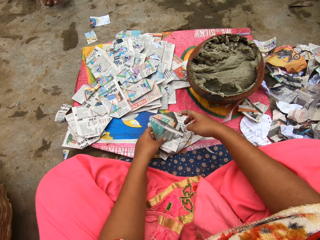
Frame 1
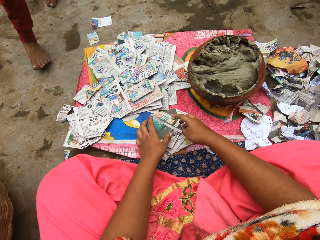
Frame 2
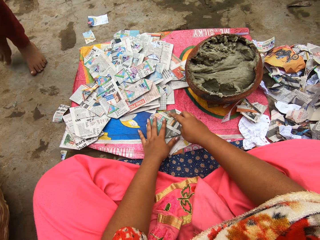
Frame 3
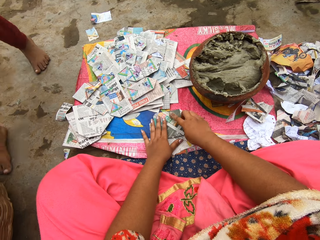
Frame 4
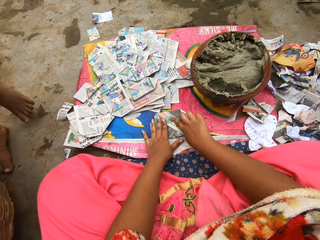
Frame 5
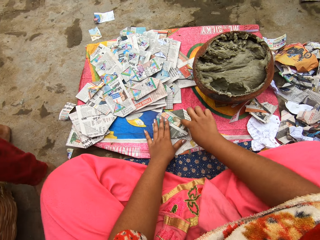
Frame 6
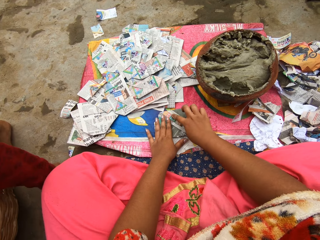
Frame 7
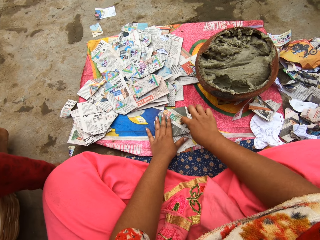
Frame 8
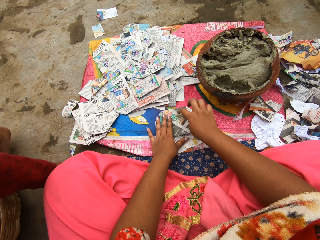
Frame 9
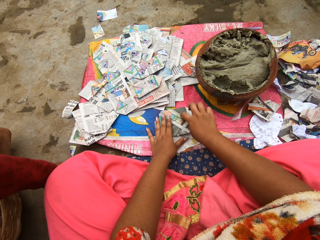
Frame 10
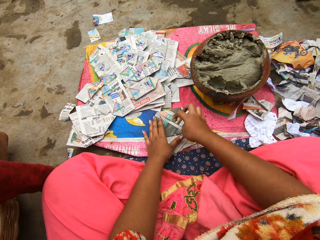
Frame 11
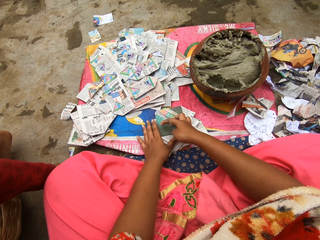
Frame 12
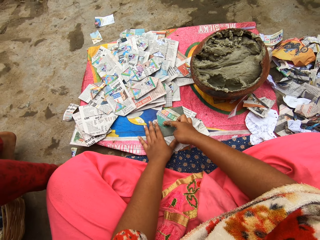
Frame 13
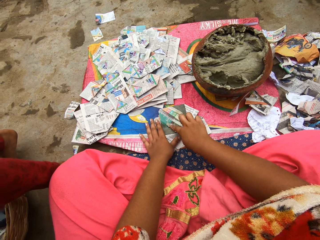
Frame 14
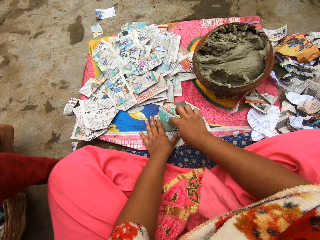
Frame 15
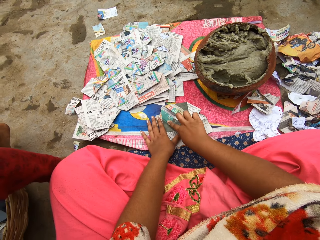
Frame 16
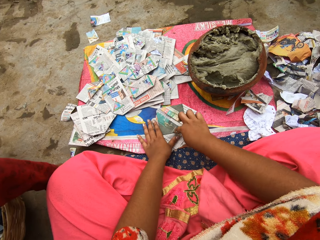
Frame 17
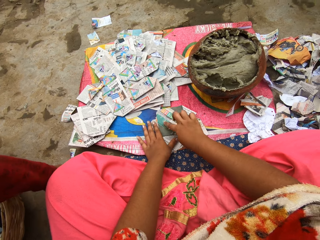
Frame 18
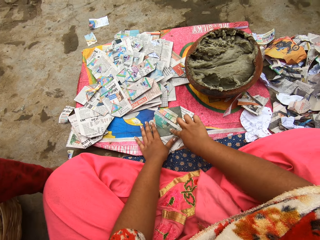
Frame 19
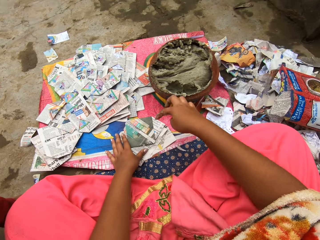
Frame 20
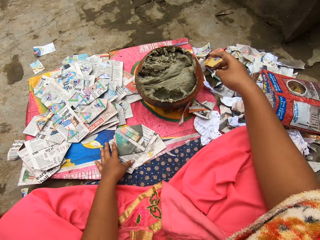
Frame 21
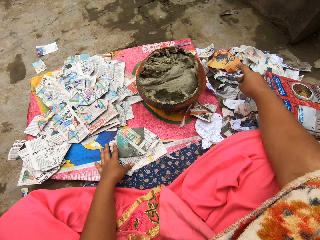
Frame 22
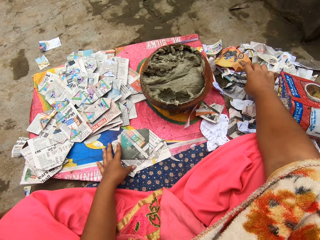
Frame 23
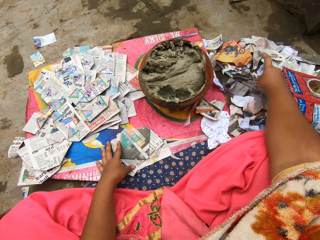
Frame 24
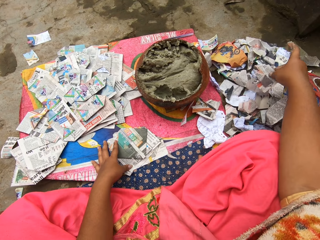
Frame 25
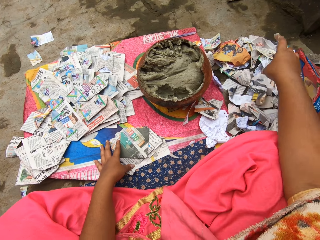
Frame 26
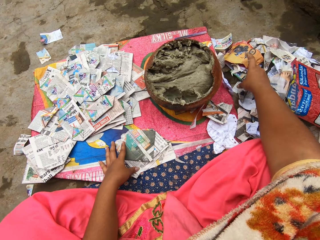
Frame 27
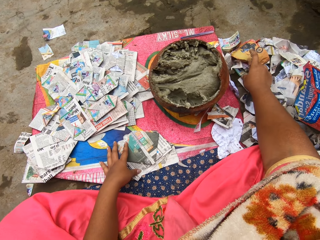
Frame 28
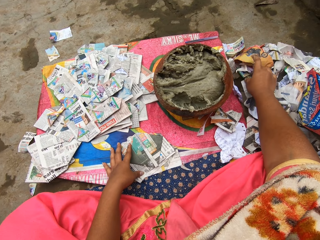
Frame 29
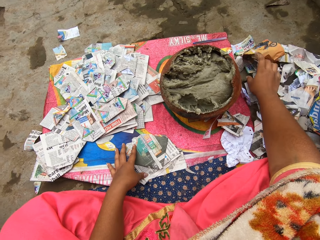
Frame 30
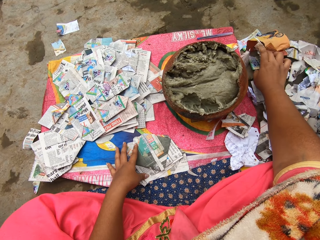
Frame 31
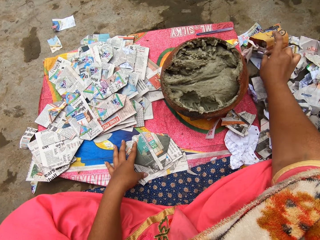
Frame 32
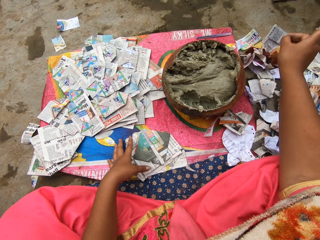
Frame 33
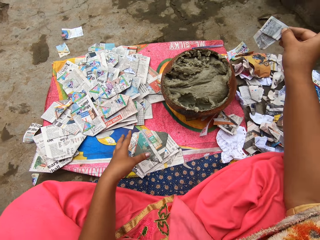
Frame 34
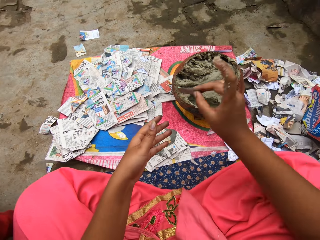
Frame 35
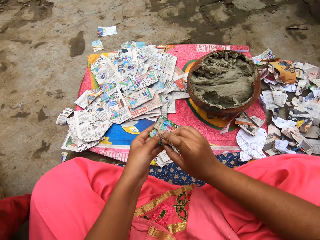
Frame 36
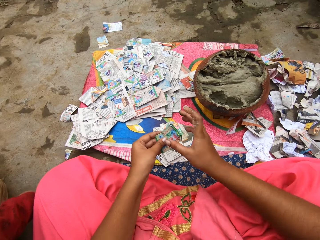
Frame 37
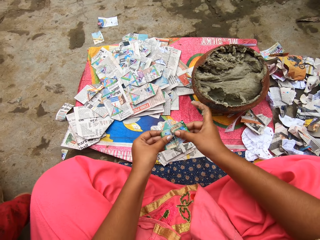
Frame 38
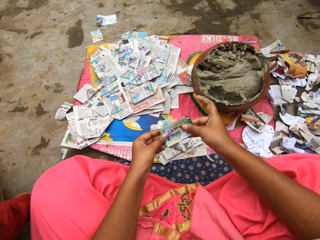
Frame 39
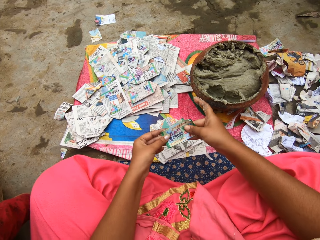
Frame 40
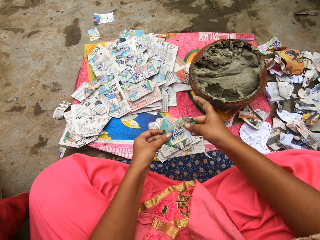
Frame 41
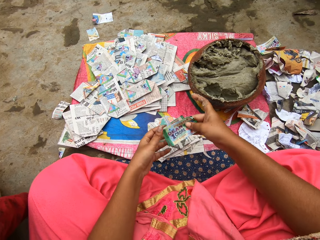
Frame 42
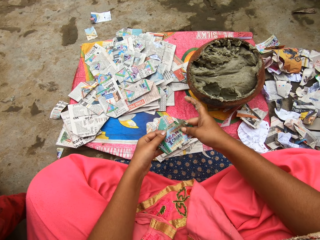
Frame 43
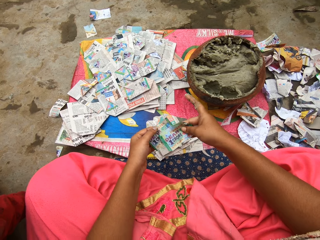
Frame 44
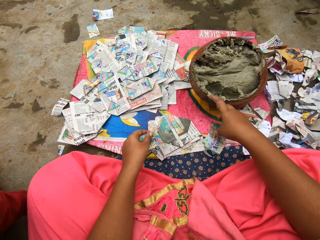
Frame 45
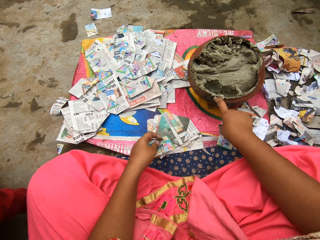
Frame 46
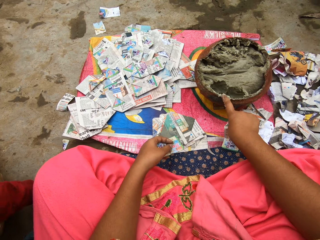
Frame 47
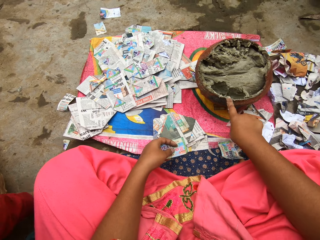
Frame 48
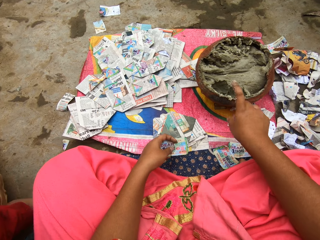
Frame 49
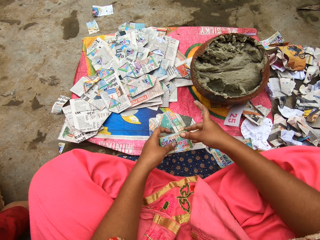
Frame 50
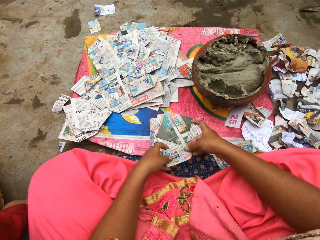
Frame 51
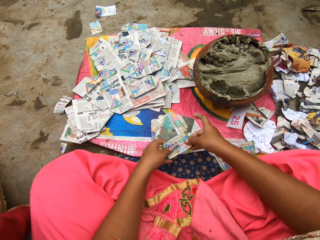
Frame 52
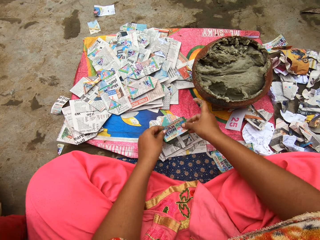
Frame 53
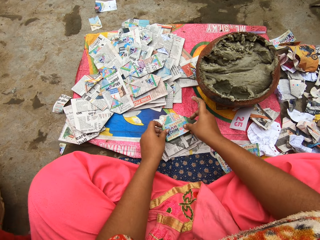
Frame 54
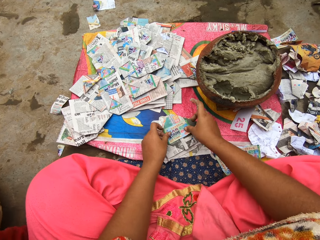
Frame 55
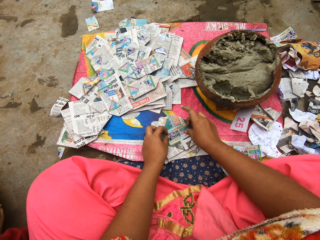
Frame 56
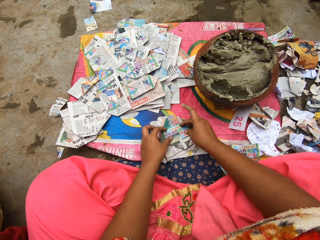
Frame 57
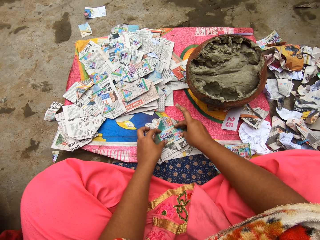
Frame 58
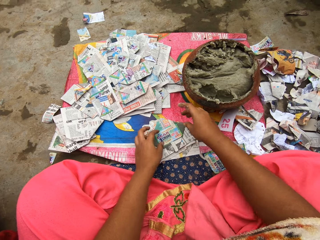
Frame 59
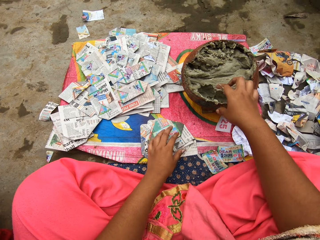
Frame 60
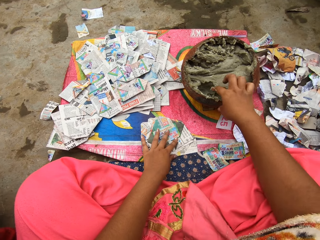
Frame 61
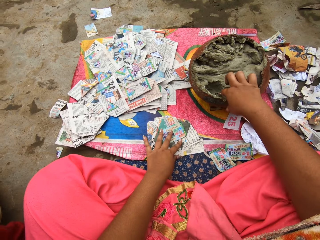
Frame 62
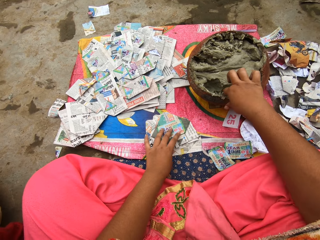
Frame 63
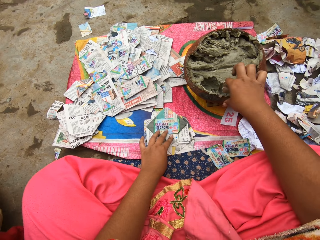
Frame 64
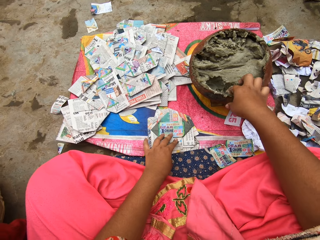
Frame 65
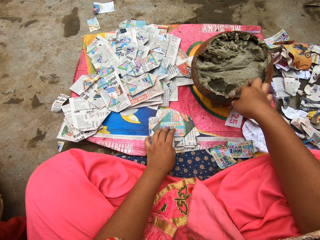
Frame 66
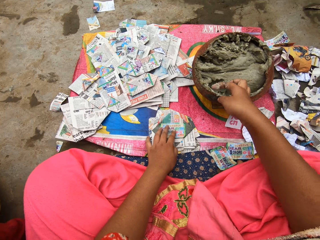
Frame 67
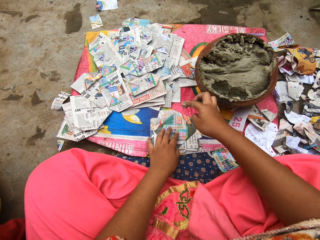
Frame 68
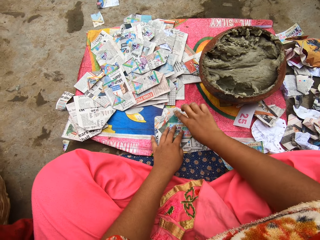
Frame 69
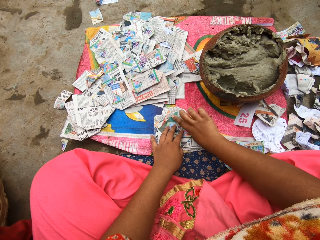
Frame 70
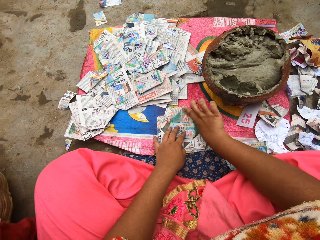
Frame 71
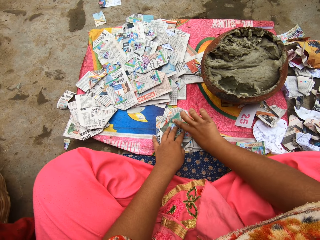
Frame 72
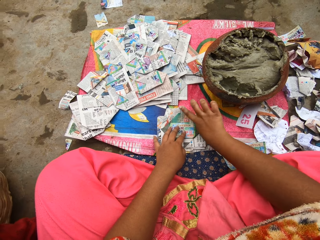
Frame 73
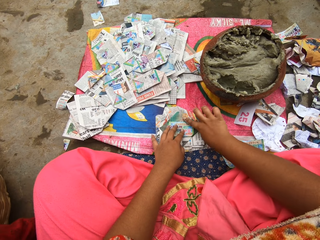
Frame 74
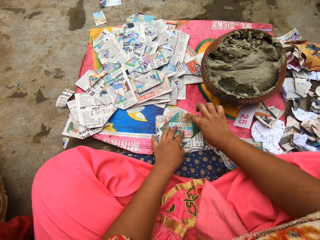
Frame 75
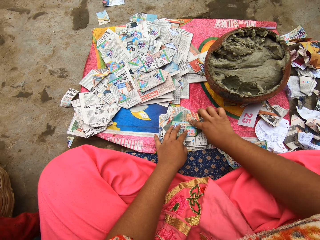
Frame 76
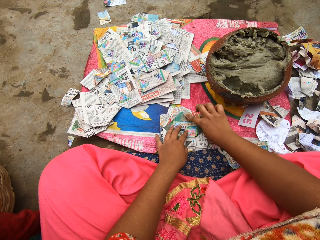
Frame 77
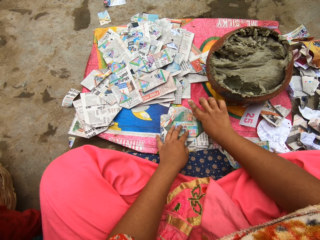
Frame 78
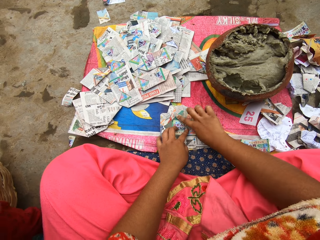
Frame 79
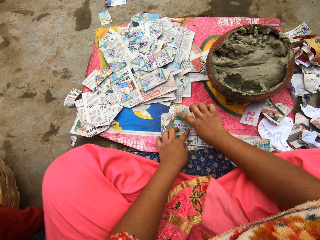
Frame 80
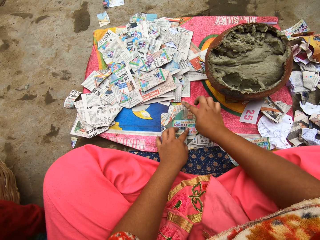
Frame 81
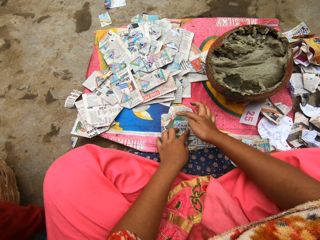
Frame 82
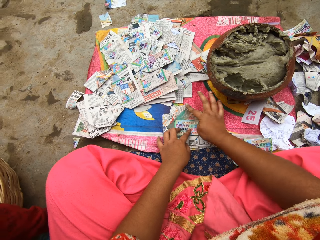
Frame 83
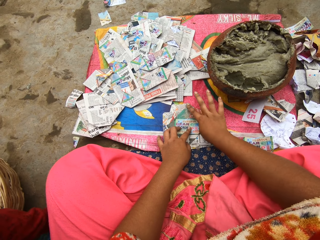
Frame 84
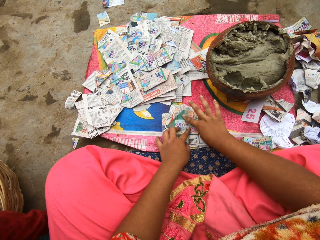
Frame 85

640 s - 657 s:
The camera wearer holds down a paper on the sac on the ground with her left hand. She rubs the putty in her right hand on the paper on the ground. The boy interacts with the camera wearer. The camera wearer touches the papers on the table. She picks cards from the ground with her right hand. She holds the paper with both hands. She separates the cards with both hands. She drops the card in her left hand on the sac on the ground. She holds the card in her right hand with both hands. She places the card on the paper on the ground with both hands. She holds down a paper on the sac on the ground with her left hand. She takes putty from the clay pot on the ground with her right hand. She rubs the putty in her right hand on the paper on the ground.

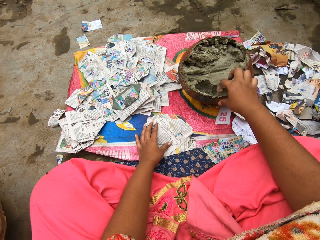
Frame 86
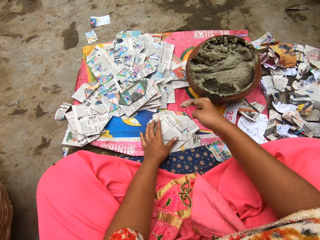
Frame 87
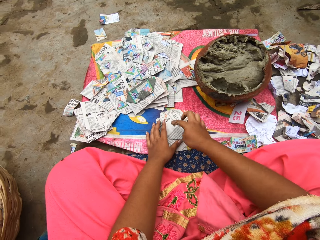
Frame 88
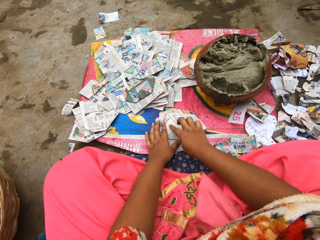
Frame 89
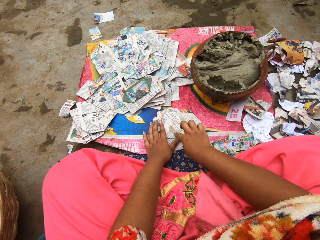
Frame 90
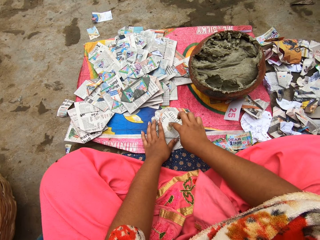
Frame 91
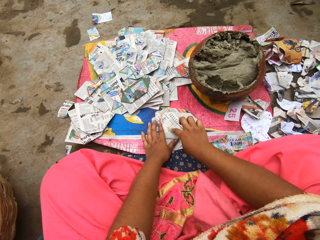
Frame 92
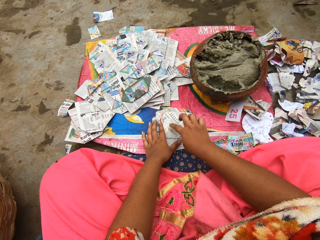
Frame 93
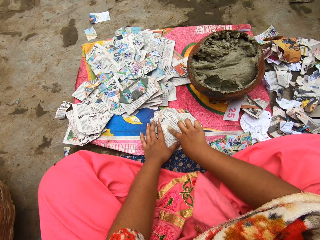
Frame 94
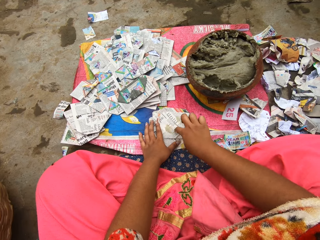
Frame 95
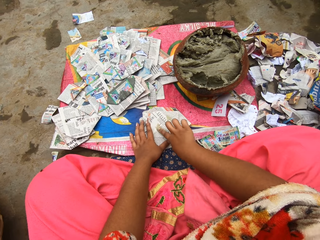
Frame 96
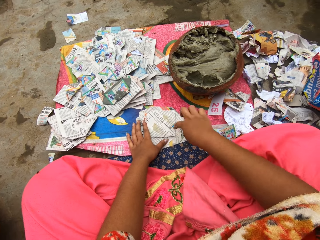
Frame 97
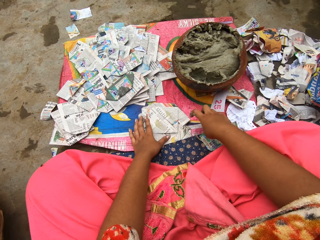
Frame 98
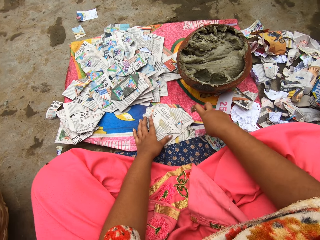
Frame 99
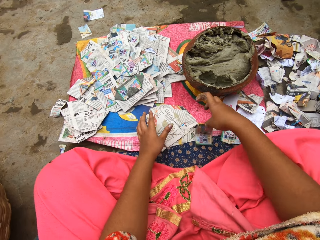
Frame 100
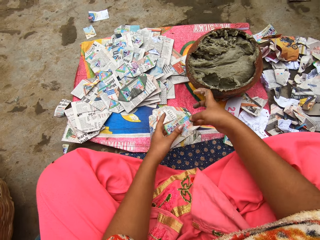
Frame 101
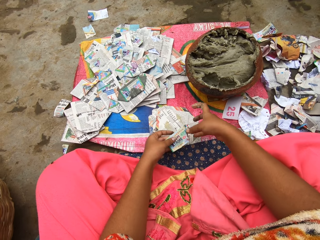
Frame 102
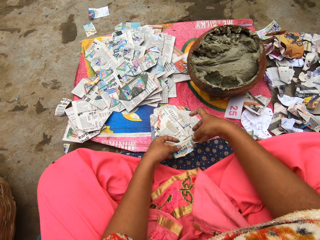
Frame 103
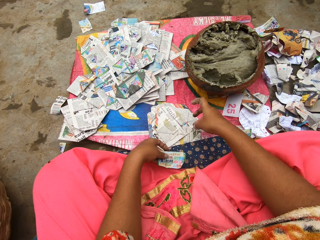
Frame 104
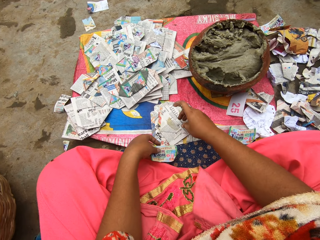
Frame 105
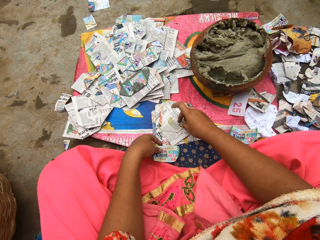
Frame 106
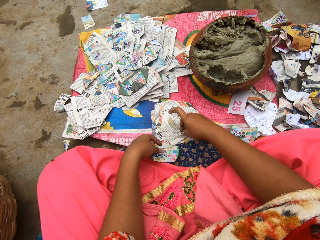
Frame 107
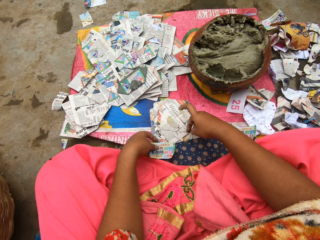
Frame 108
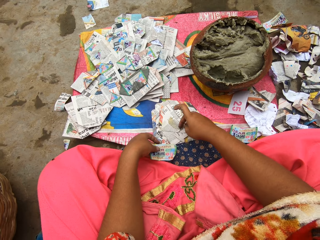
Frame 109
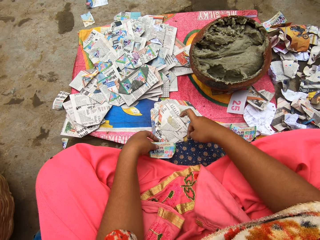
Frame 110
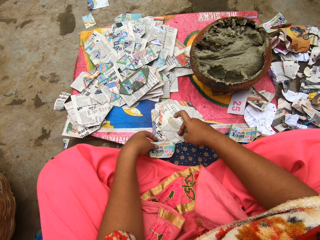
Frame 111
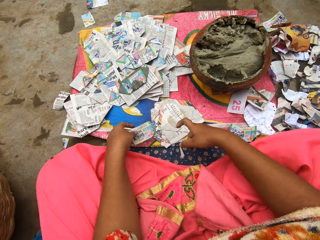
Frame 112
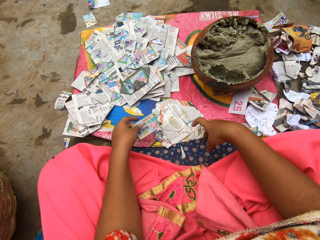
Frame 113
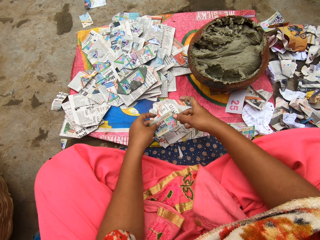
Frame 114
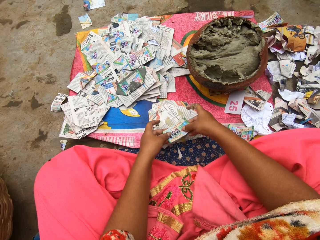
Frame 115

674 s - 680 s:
The camera wearer applies a paste on the paper. She picks up a card from the ground with her right hand. She holds the paper in both hands. She touches a paper on the table.
